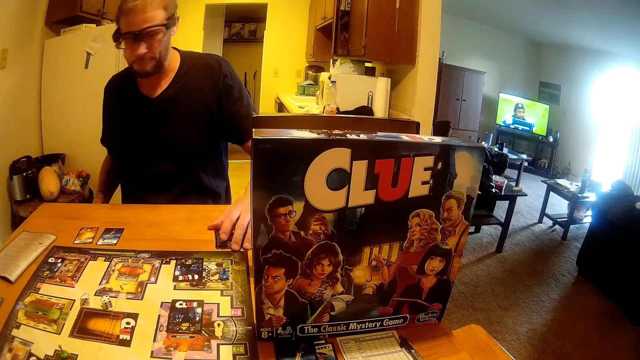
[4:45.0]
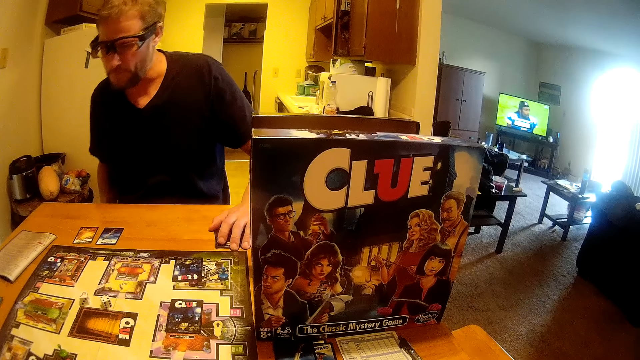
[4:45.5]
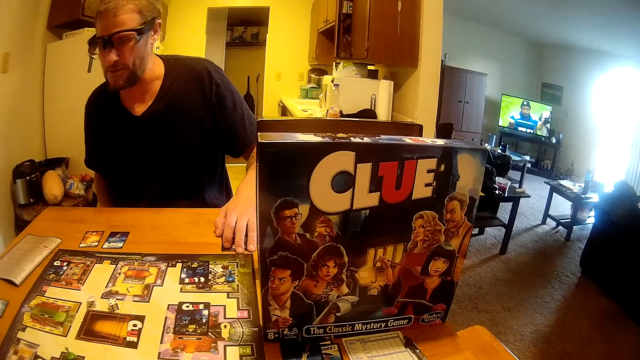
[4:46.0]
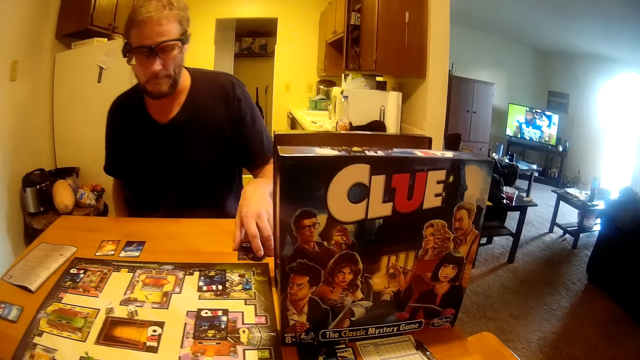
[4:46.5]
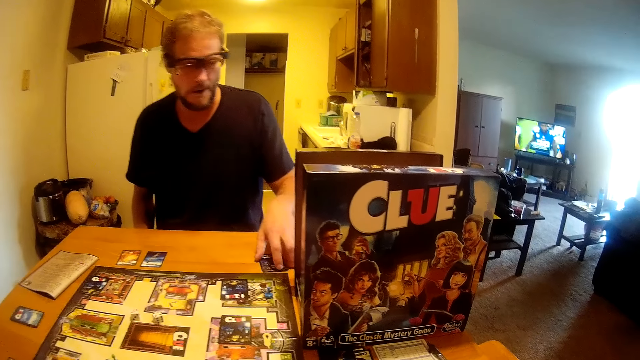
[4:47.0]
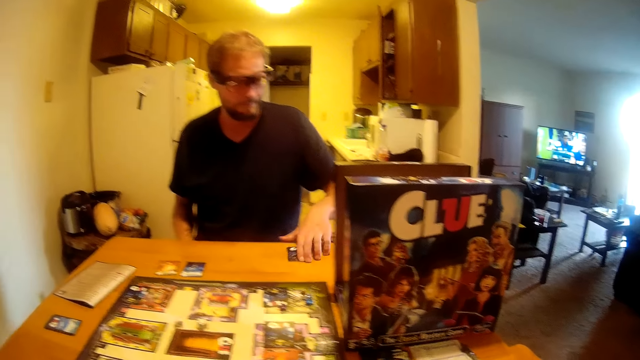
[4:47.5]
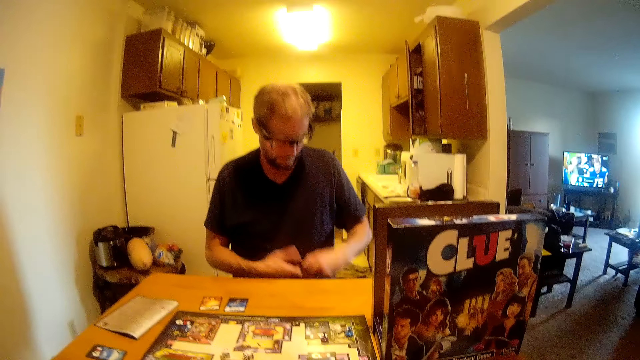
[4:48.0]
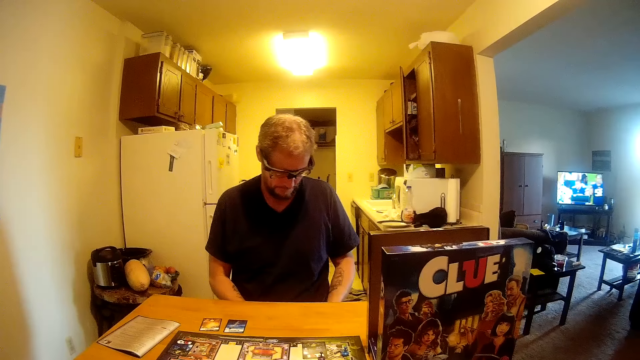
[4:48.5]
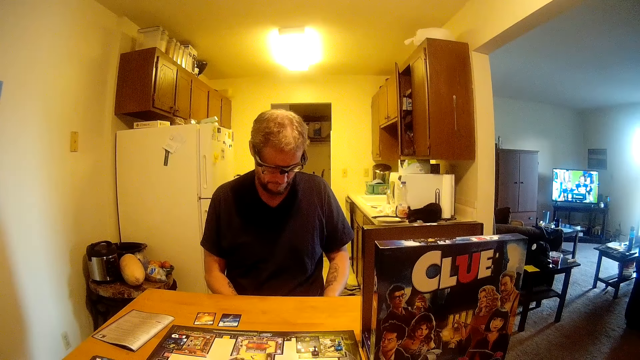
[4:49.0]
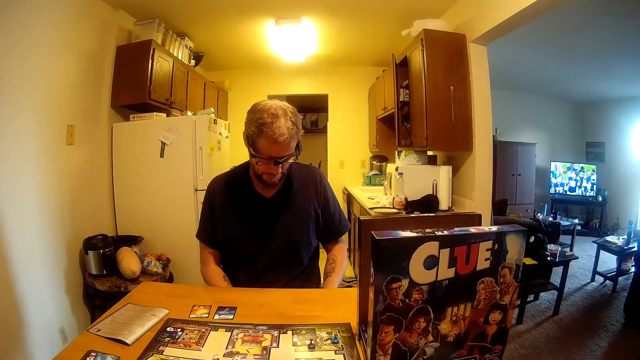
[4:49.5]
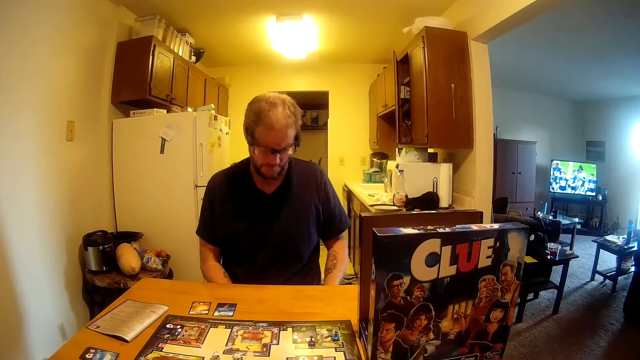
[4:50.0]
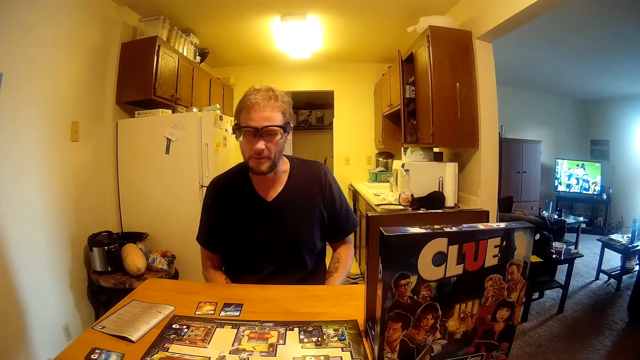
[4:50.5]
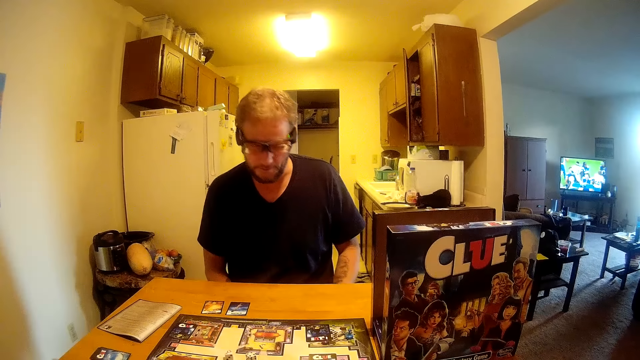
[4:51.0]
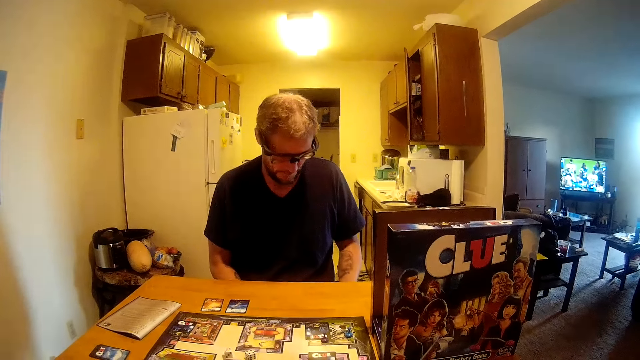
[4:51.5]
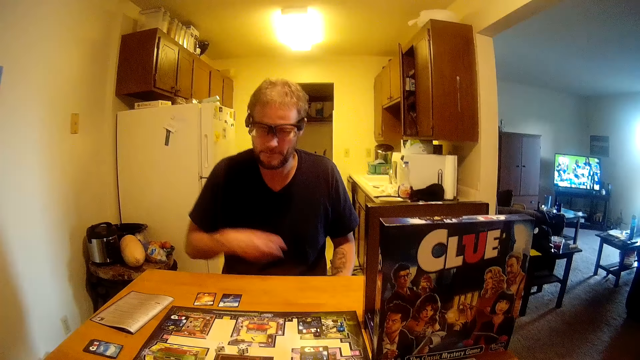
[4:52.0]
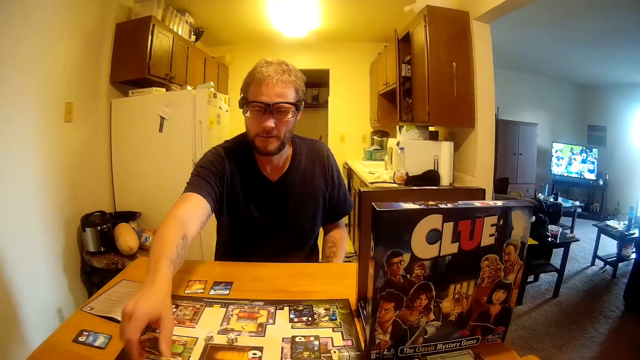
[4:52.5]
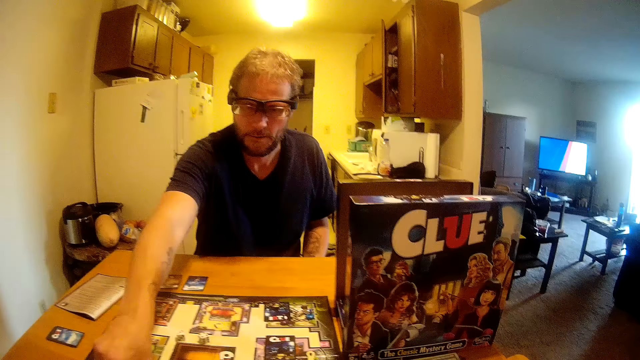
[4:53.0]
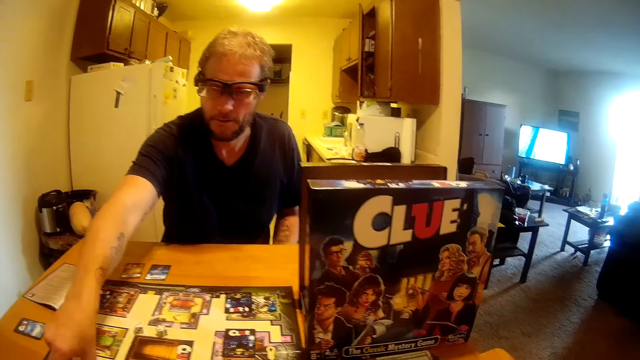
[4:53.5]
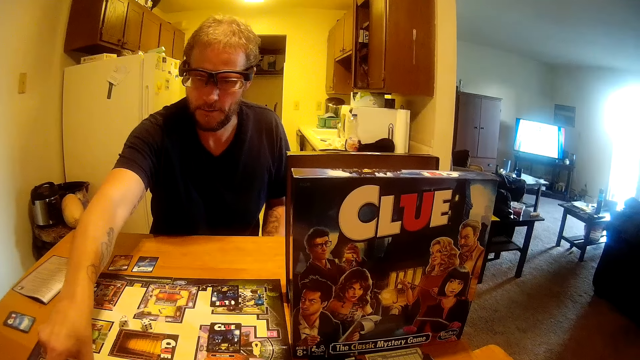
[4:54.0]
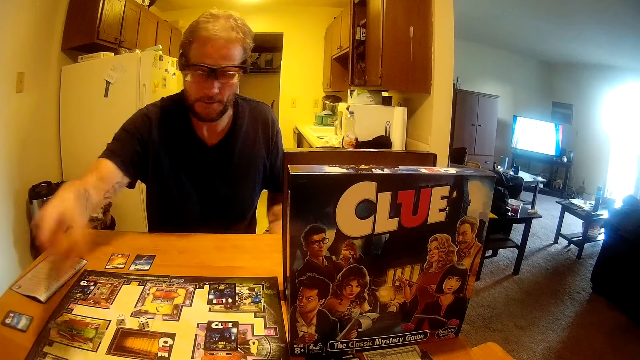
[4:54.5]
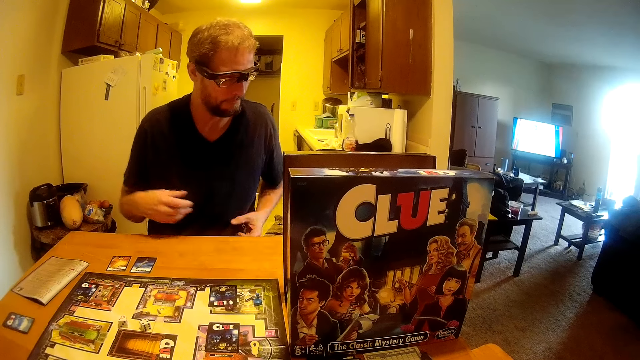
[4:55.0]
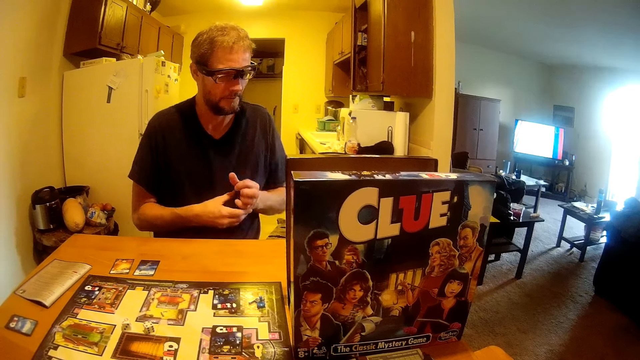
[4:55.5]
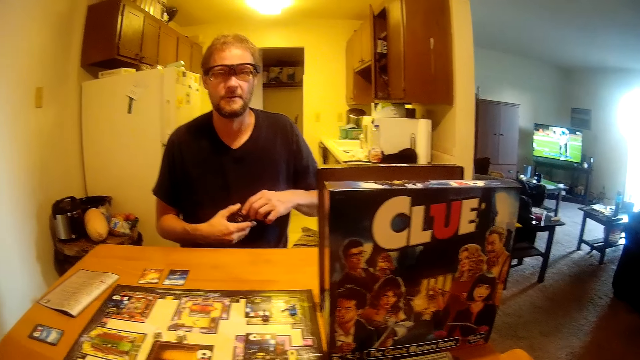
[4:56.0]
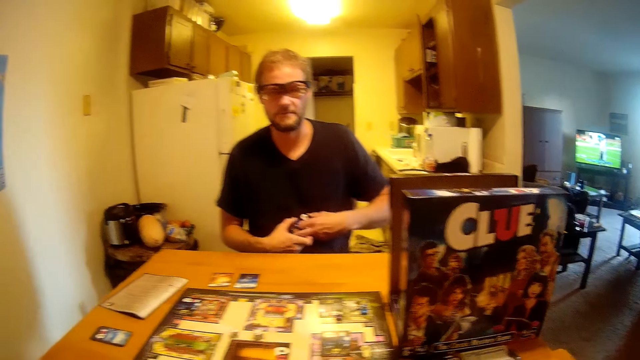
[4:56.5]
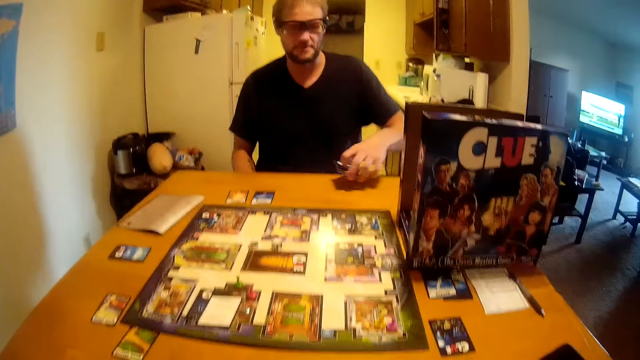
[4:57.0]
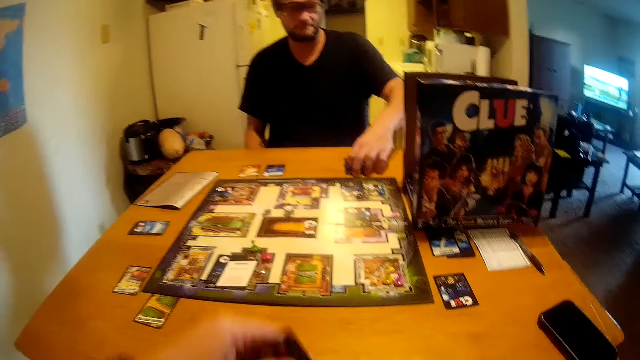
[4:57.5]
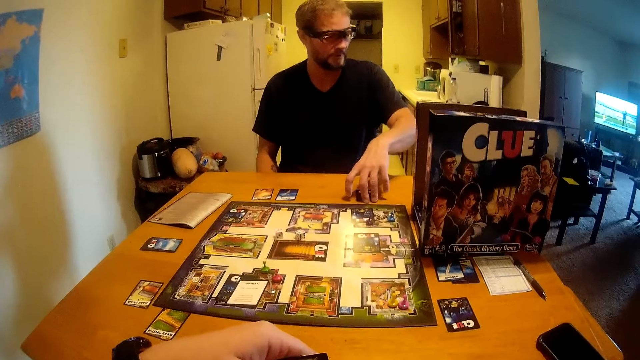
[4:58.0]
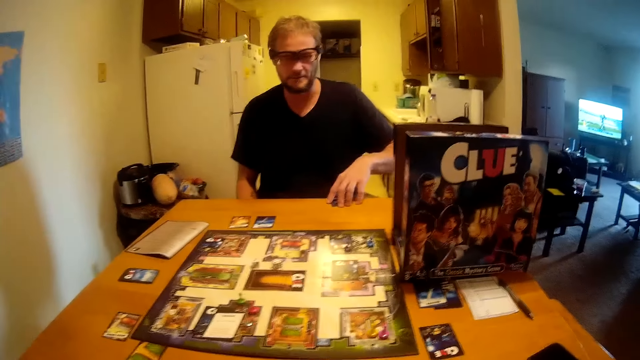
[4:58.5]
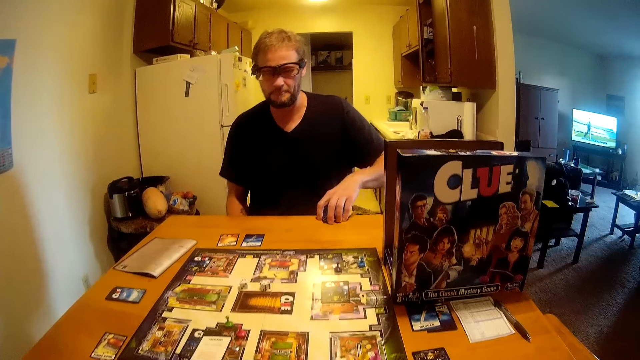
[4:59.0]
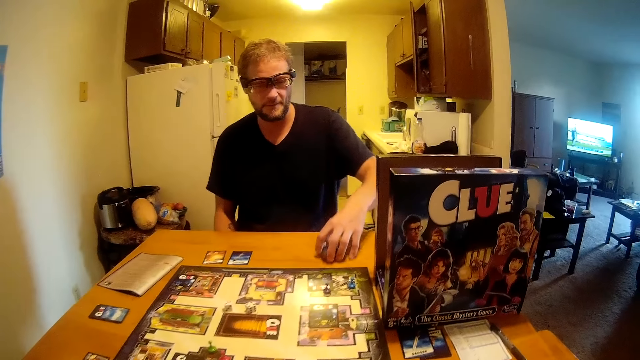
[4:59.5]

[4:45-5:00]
A man places his left hand over a game board card. The man picks the game board card with his left hand. The man holds the game board card with both hands. The man touches a game board pin with his right hand. The man plays the cards. The man holds the game board card with both hands. The man places the game board card on the table with his right hand.

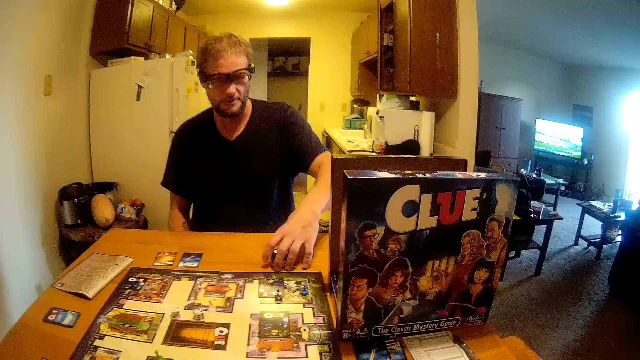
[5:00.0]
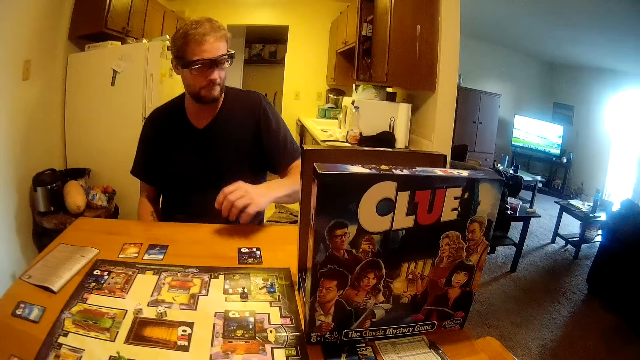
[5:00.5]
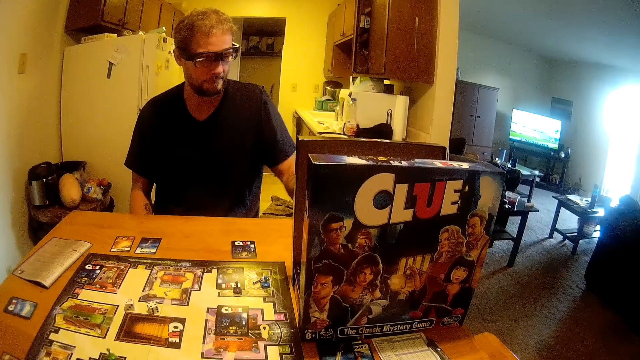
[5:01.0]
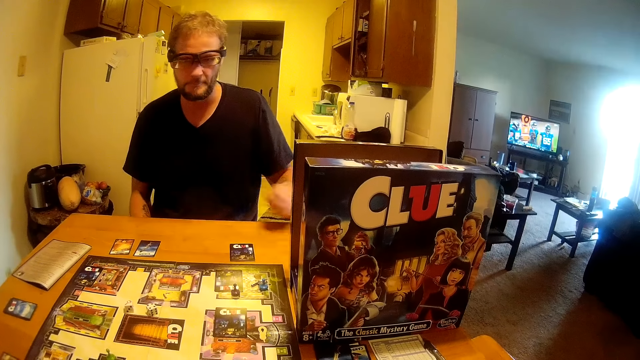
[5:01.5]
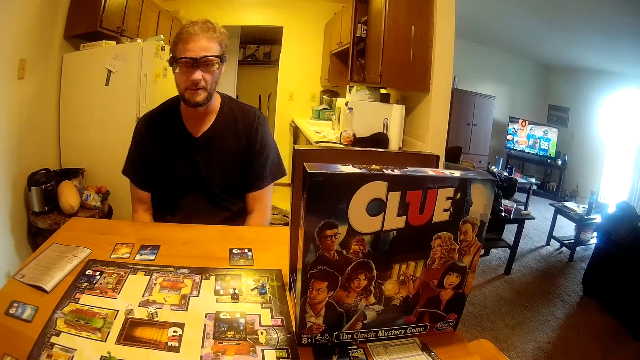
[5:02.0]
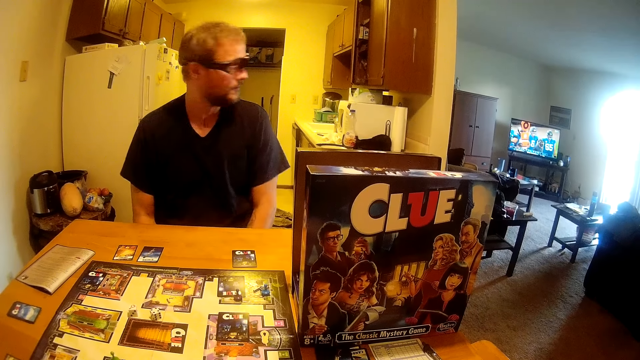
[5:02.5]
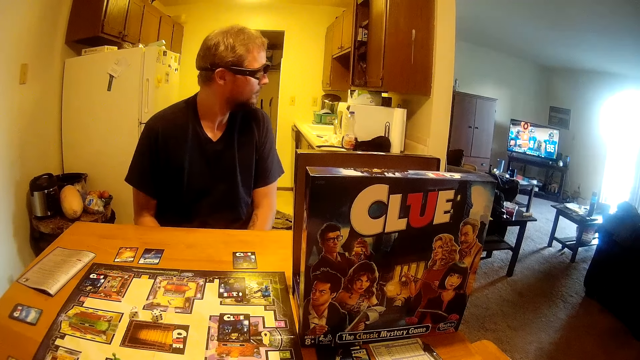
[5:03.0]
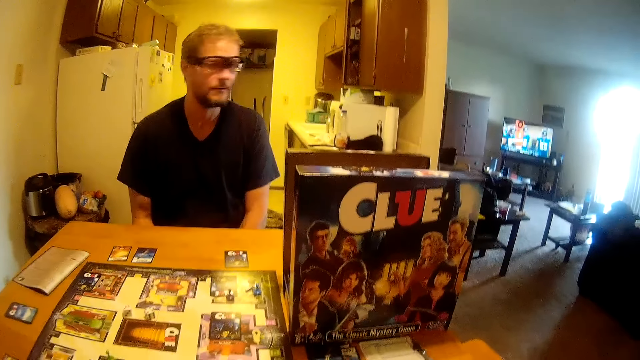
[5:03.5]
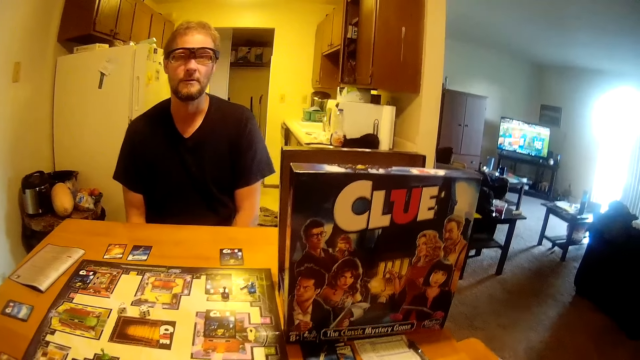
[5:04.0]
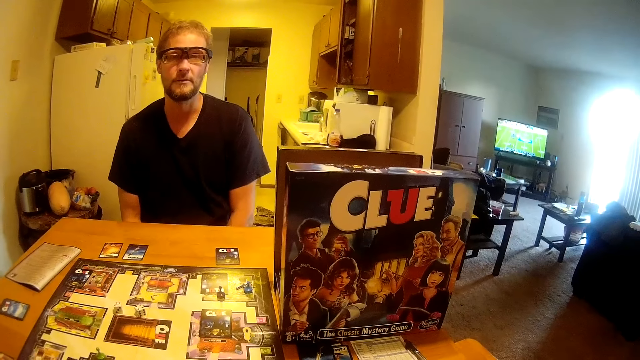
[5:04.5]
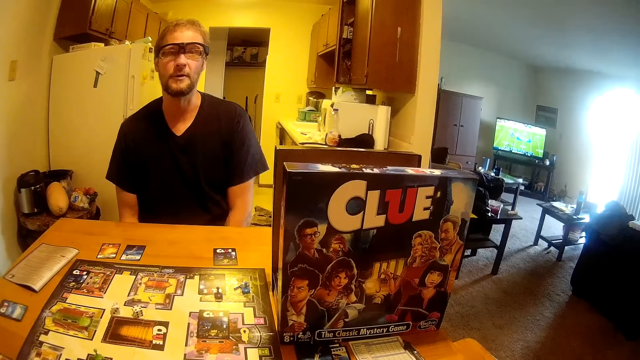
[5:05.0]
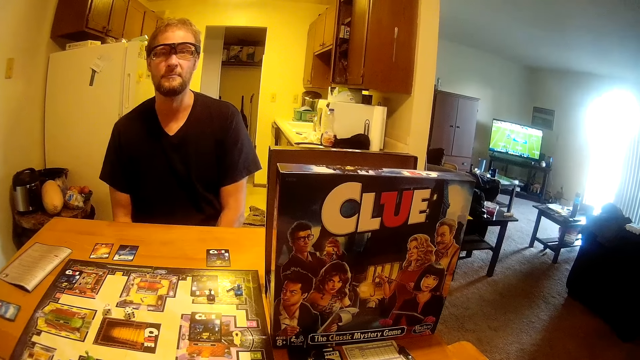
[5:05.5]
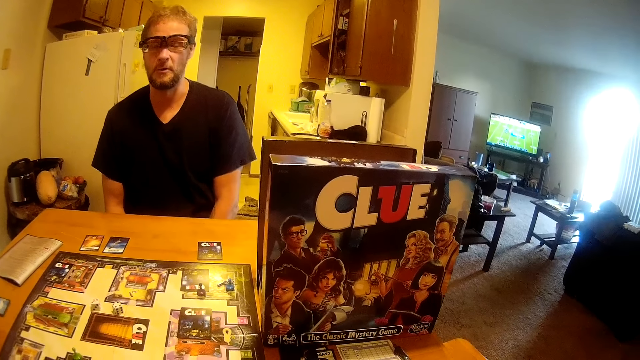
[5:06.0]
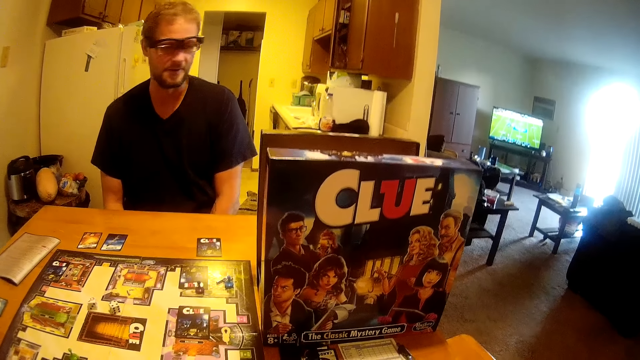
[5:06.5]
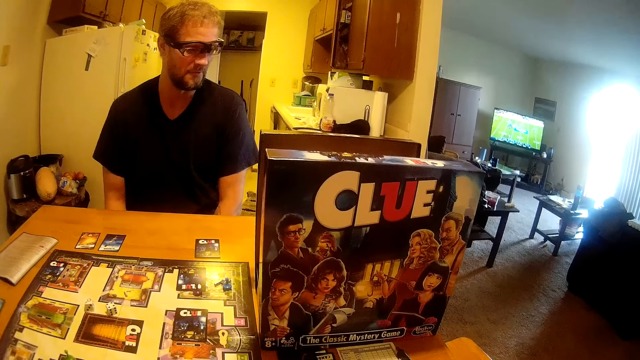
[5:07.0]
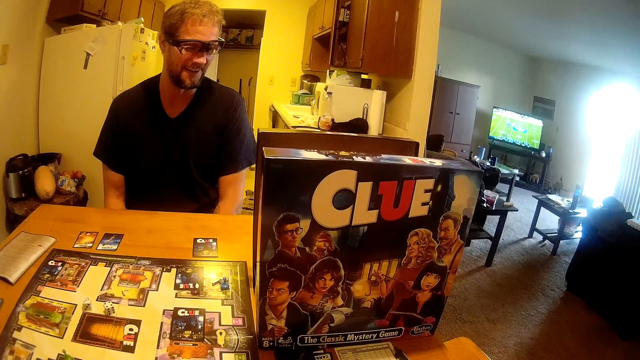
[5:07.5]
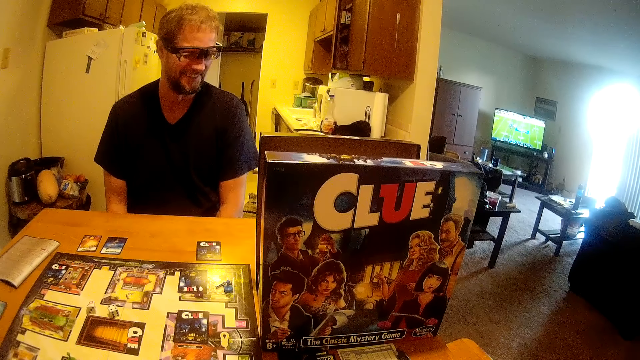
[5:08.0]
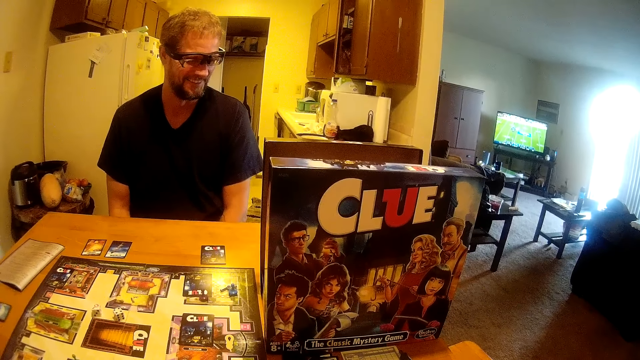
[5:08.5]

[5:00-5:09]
A man picks a pen from the table with his left hand. The man looks aside. The camera wearer interacts with the man.
